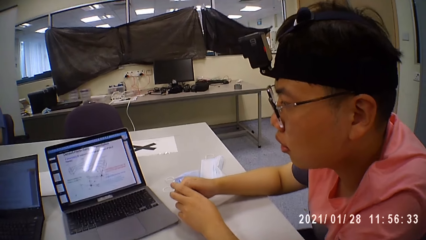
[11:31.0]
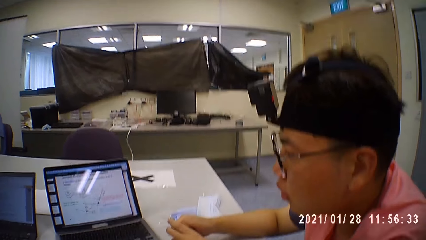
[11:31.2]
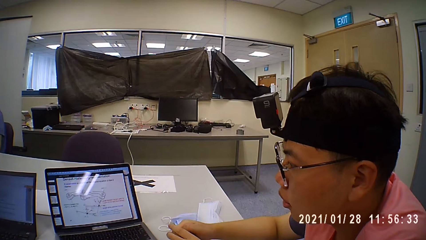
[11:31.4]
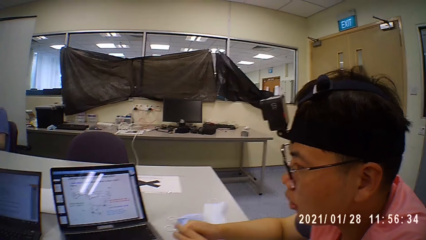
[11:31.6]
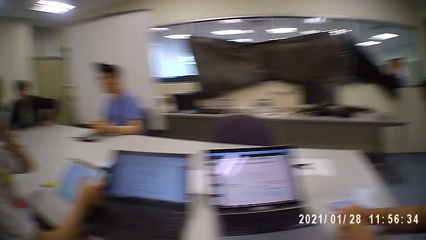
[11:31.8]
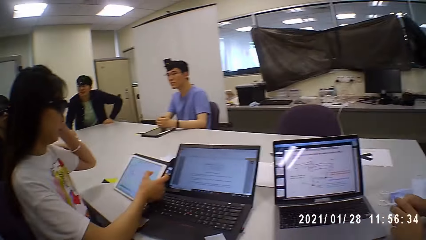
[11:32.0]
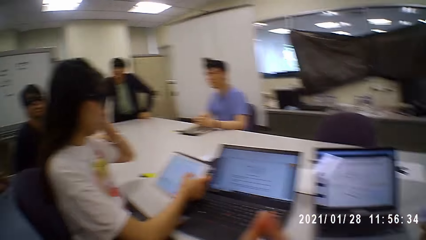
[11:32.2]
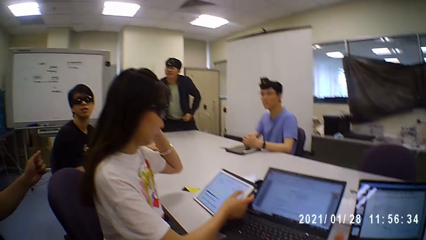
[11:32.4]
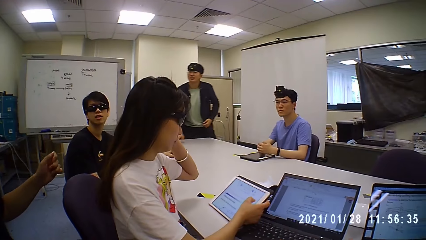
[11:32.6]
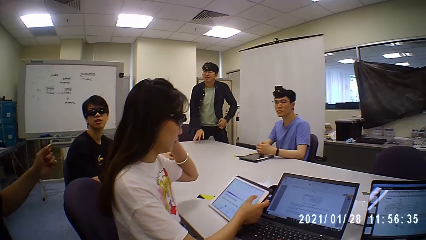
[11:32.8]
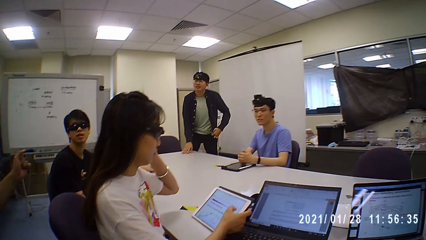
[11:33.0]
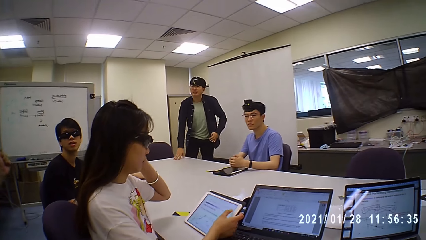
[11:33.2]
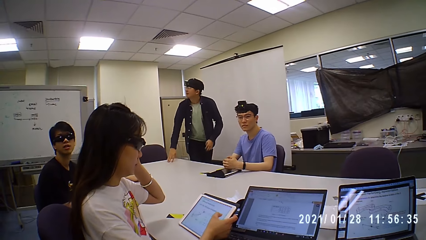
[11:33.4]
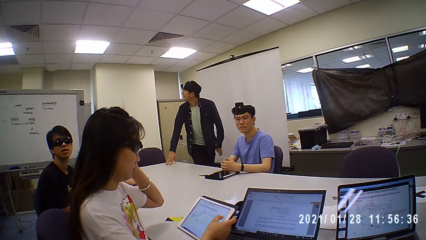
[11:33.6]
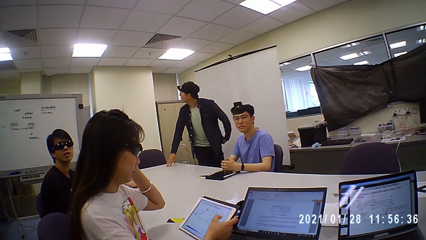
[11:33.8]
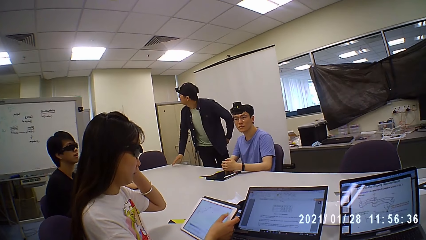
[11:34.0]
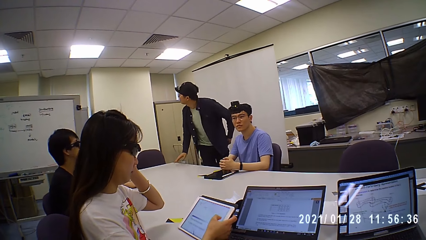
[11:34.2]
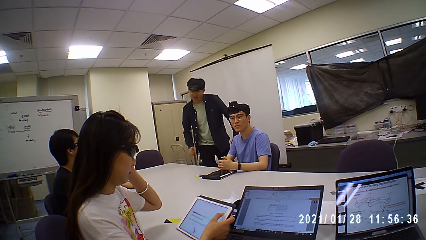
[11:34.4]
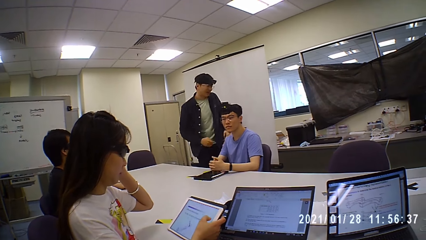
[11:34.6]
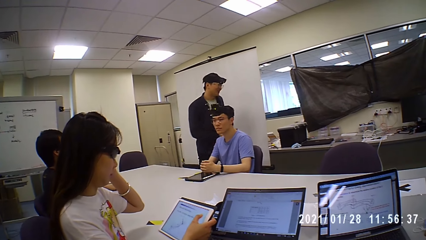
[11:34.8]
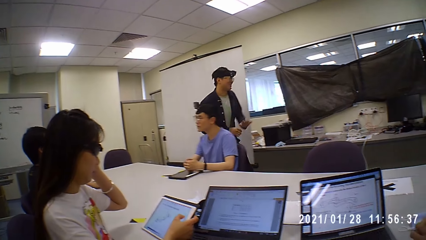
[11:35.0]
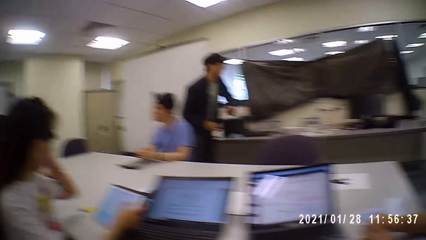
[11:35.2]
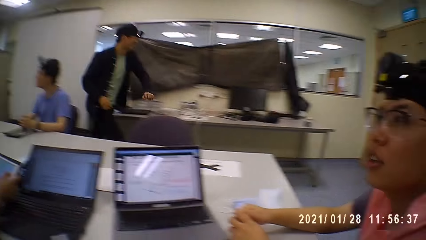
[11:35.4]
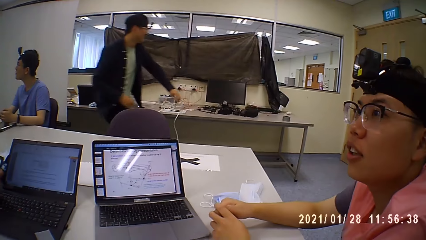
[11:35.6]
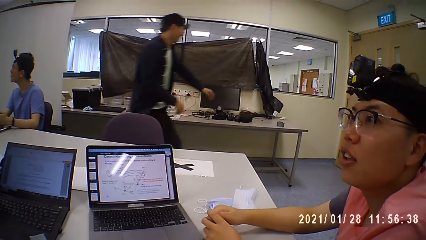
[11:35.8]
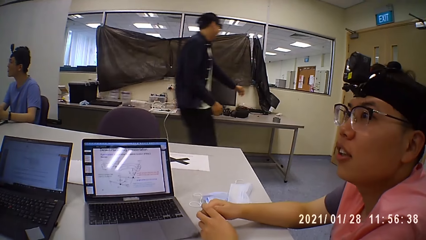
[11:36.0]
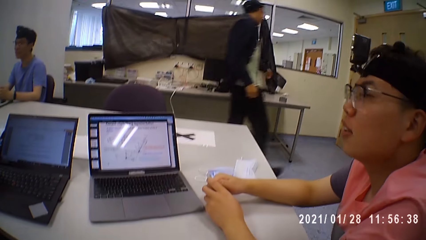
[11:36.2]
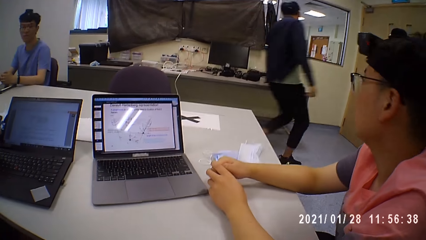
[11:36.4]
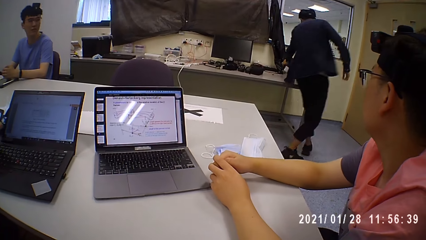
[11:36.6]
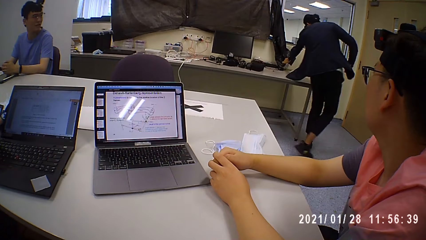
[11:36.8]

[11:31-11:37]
A man stands from a chair. A woman touches her head with her left hand. The camera wearer looks around. The woman operates the tablet on the table with her right hand. Another man stretches his left hand. The first man moves his right hand on the table. Another man moves beside the table. The first man touches his trousers with his left hand. The first man walks towards a window.

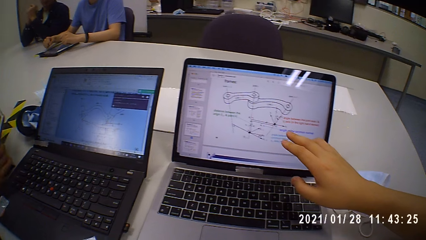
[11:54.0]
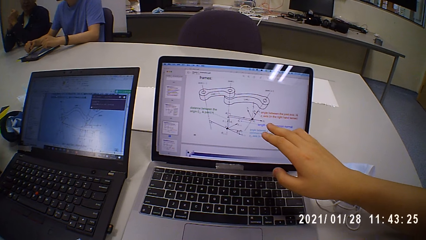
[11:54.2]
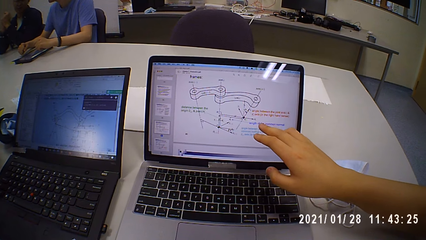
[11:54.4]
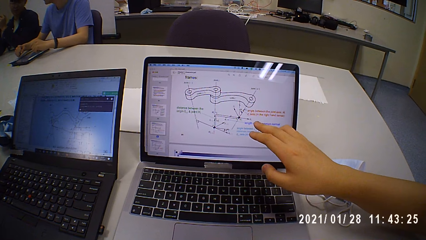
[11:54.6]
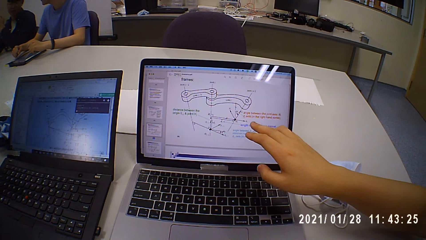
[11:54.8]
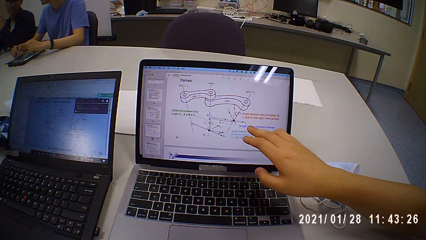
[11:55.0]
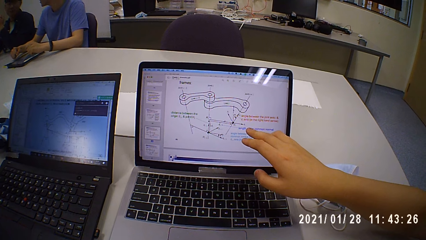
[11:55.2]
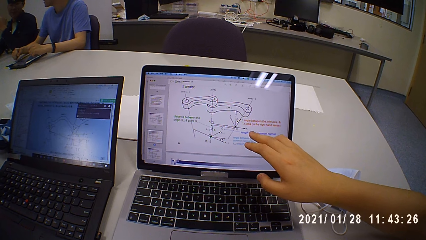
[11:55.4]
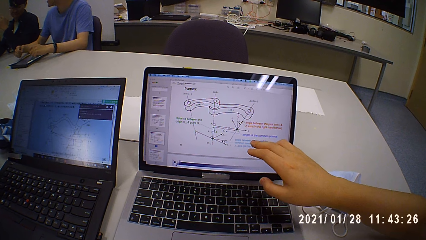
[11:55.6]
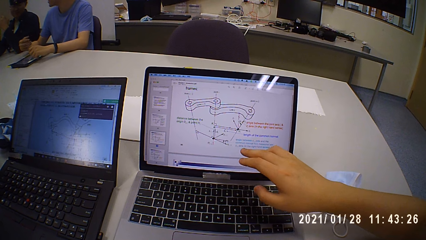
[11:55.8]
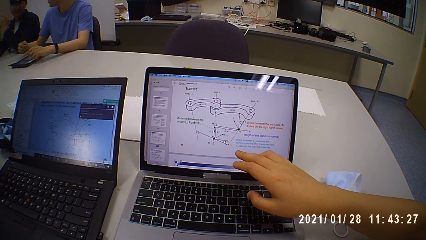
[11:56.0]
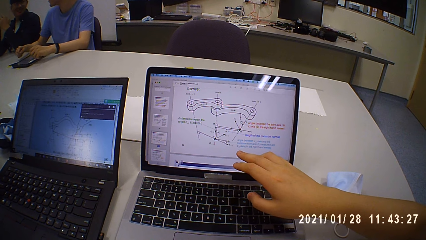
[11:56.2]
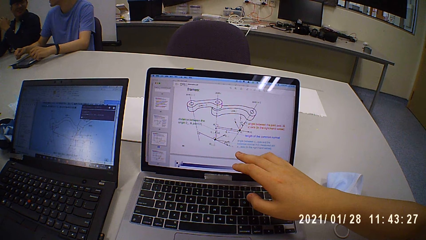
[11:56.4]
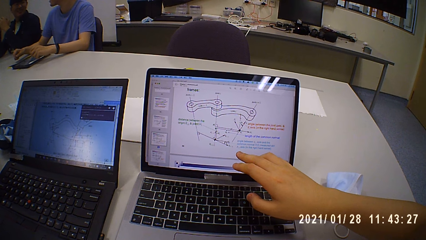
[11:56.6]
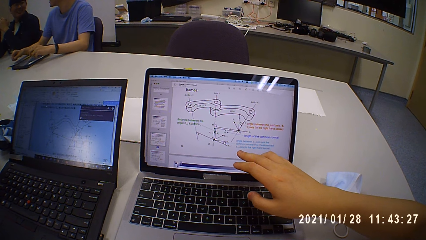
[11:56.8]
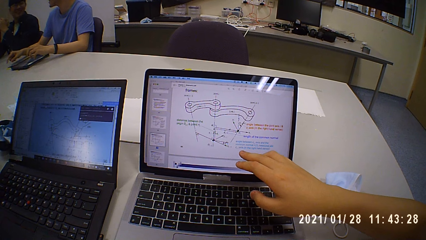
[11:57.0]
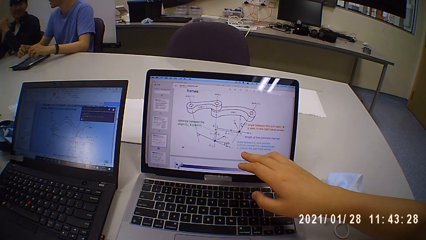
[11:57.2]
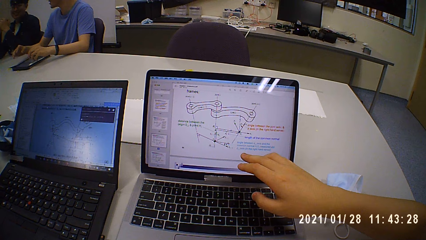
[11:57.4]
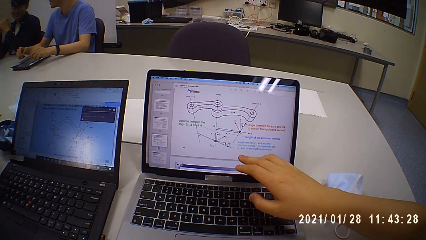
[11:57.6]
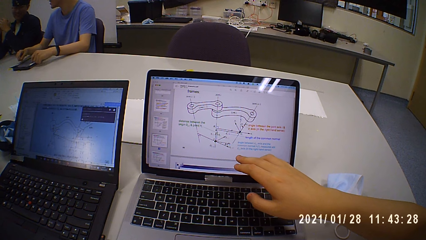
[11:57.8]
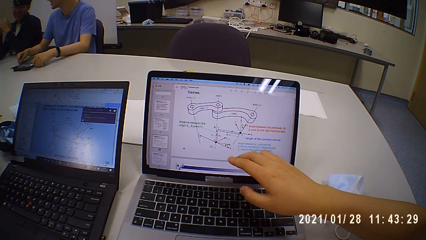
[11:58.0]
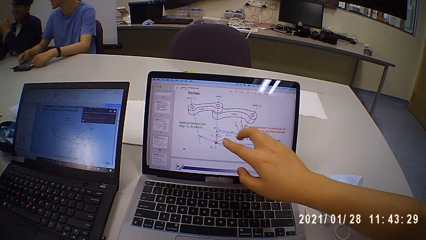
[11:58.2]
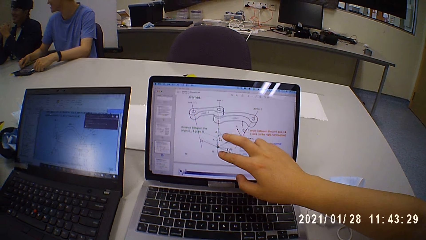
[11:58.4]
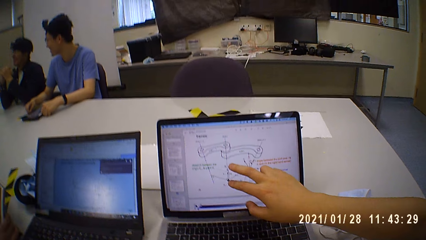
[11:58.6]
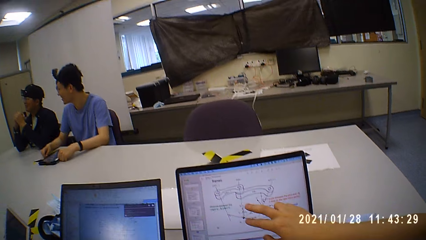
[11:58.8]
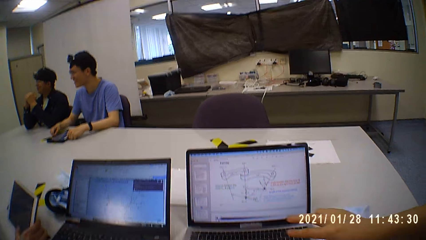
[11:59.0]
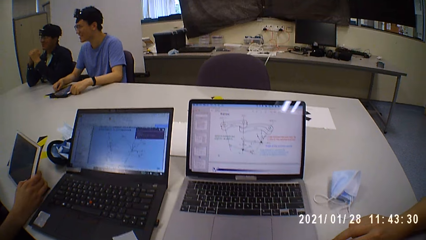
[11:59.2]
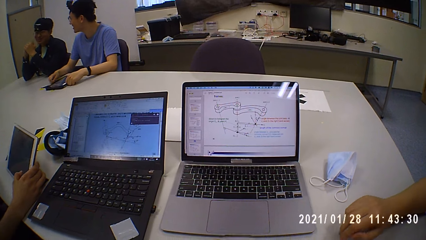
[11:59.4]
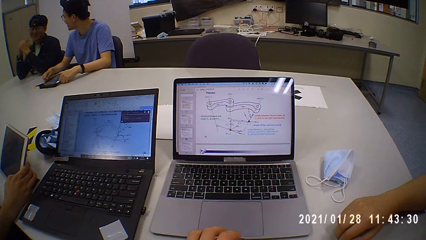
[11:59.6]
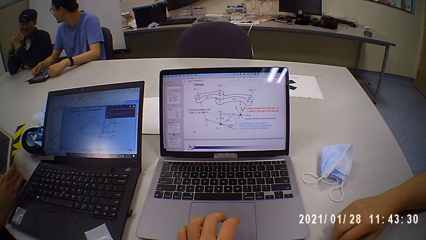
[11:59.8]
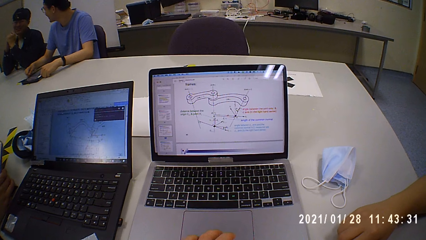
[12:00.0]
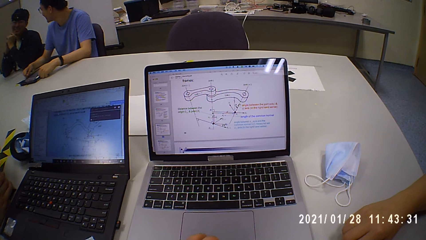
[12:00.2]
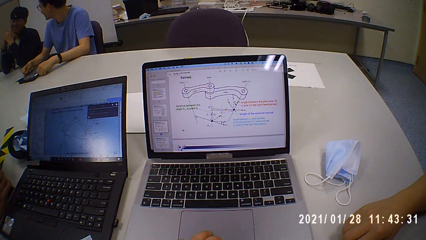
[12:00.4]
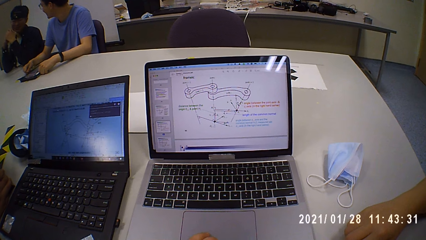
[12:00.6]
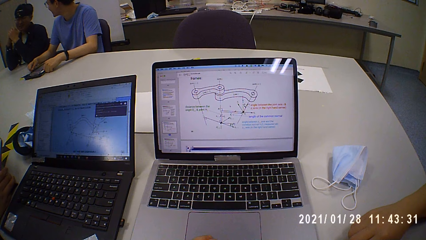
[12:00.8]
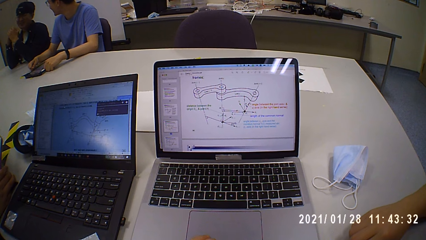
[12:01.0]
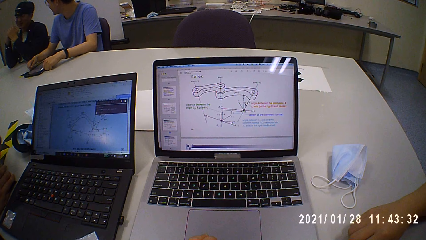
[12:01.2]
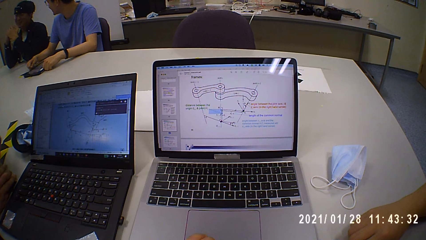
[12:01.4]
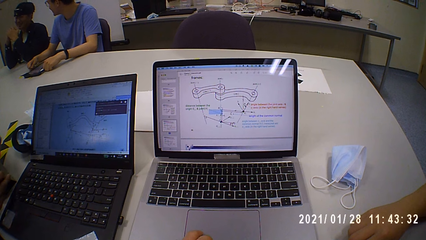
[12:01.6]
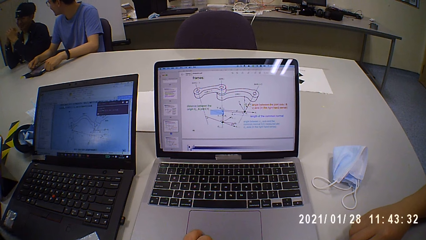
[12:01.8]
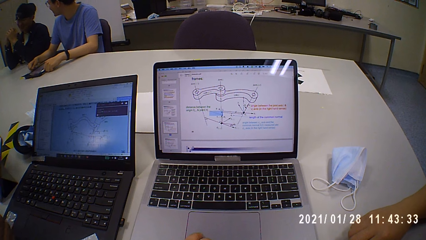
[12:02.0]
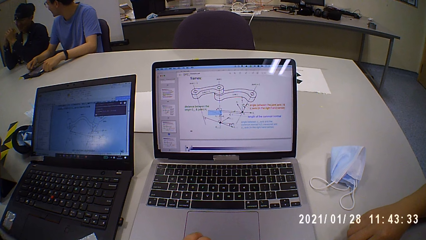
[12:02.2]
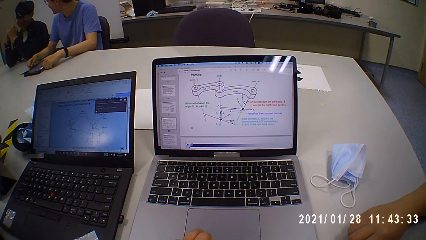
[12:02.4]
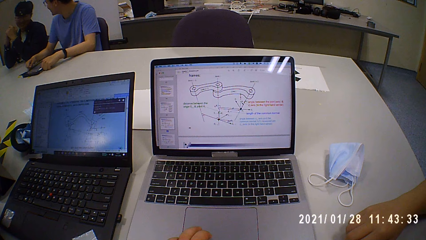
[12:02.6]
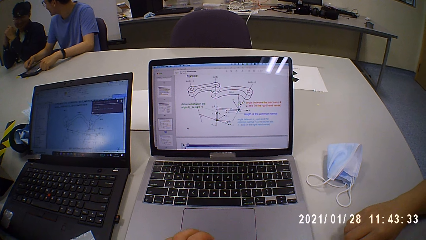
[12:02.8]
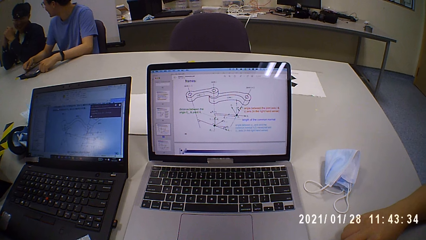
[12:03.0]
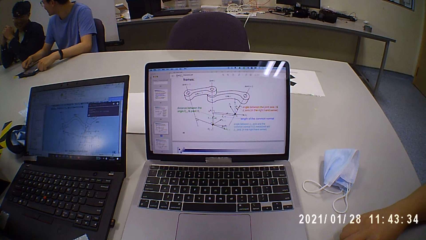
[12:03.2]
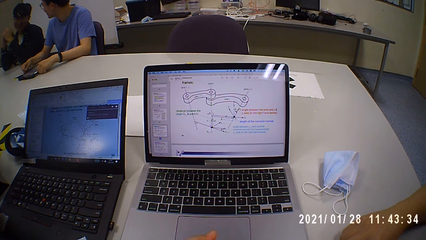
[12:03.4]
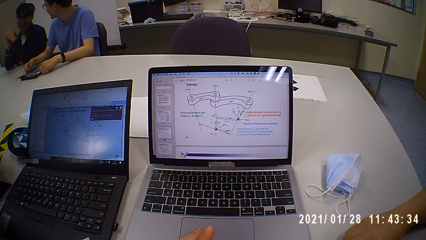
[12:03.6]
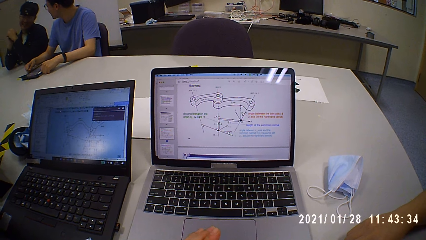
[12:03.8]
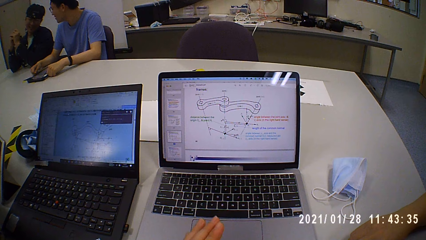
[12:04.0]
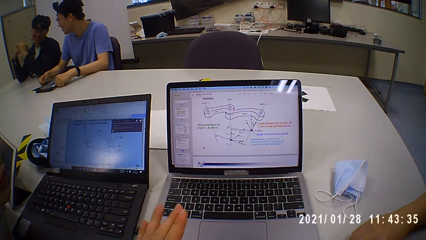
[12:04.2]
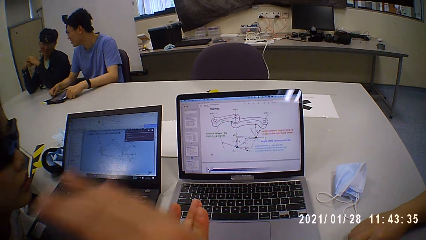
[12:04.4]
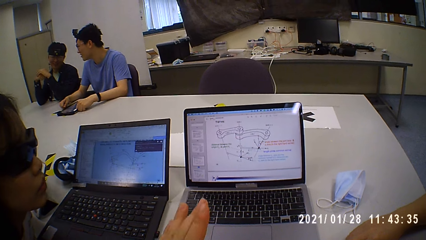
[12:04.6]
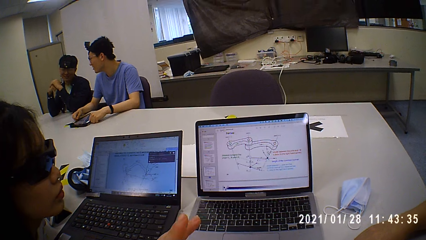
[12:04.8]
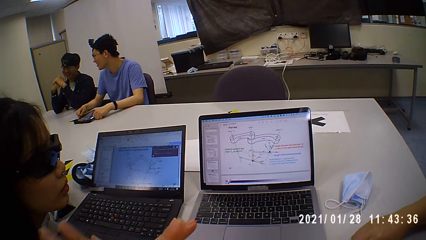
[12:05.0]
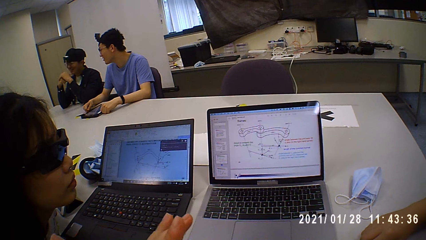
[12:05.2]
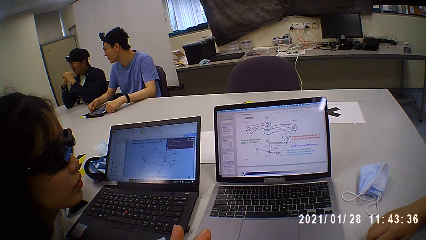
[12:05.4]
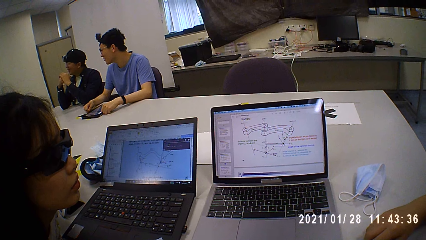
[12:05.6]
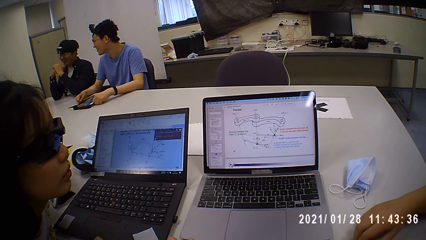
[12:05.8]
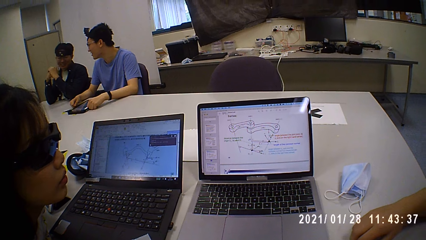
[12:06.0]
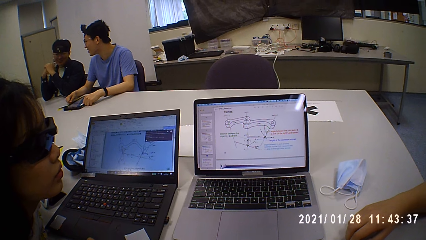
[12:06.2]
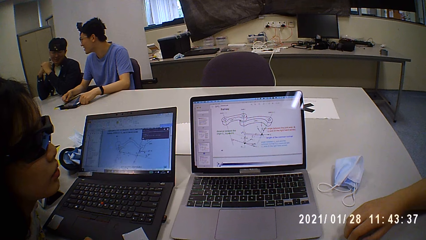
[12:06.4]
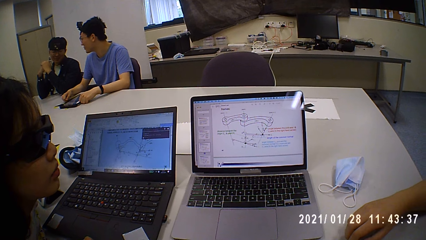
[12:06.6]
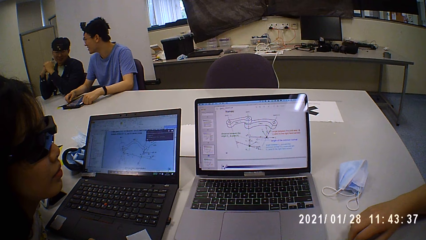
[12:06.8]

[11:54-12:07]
A man gesticulates with his right hand. A woman operates the tablet on the table with her right hand. The camera wearer looks at the laptop. He gesticulates with his left hand, and gesticulates with his right hand.
